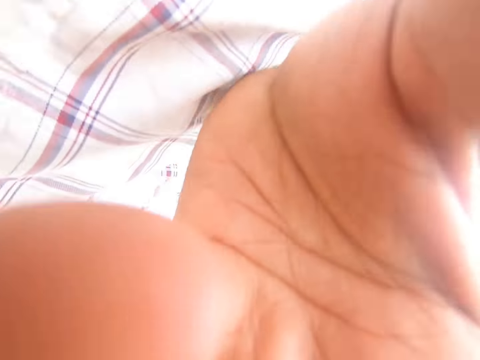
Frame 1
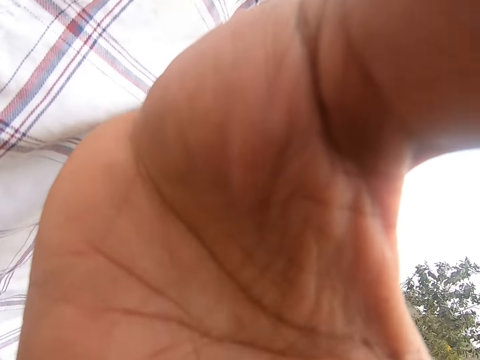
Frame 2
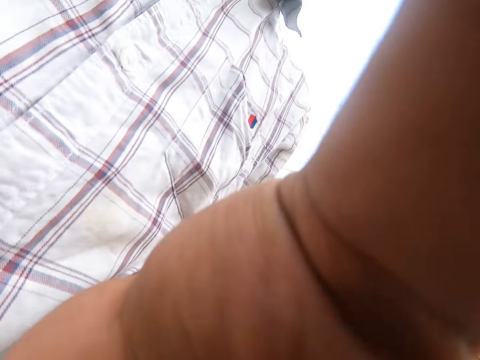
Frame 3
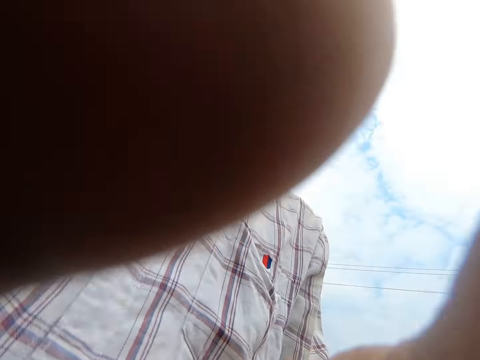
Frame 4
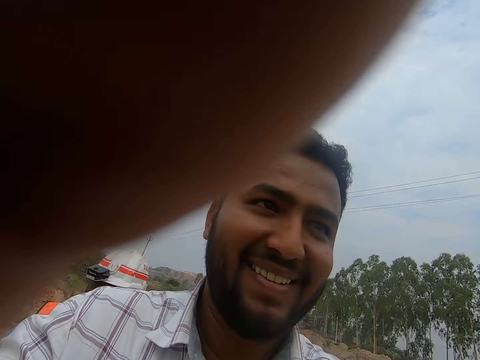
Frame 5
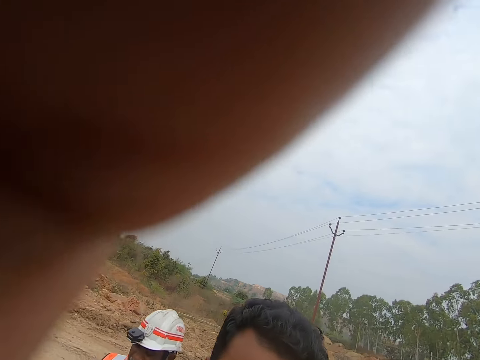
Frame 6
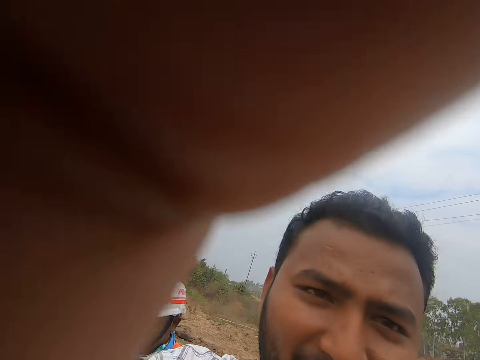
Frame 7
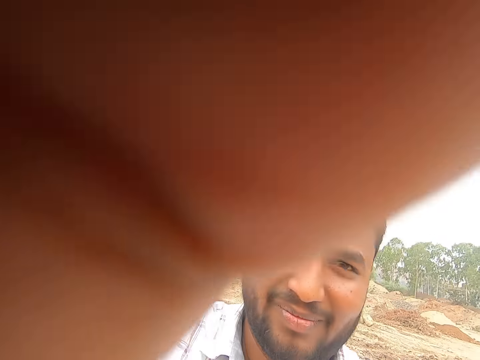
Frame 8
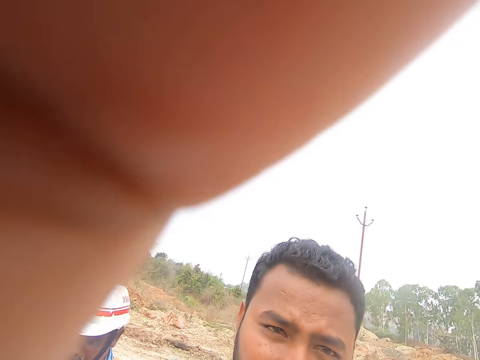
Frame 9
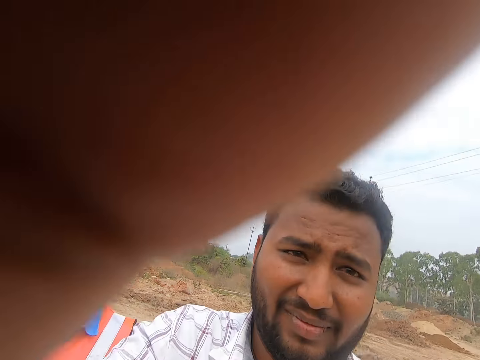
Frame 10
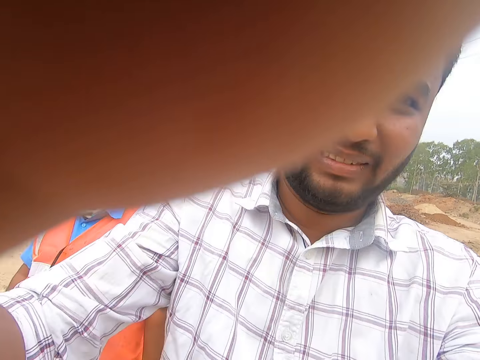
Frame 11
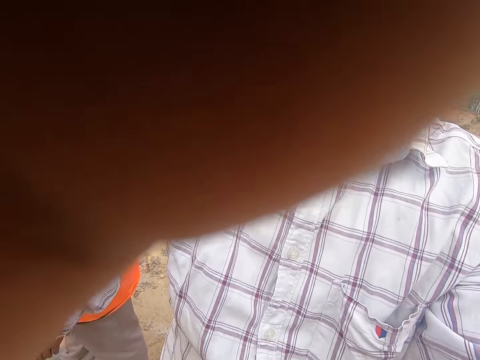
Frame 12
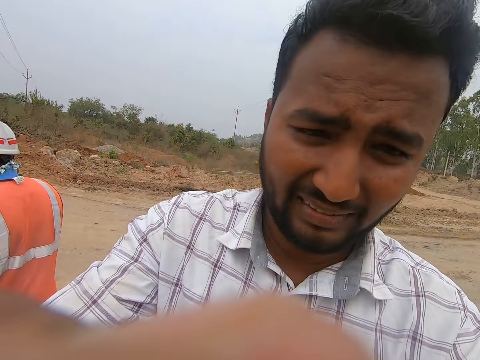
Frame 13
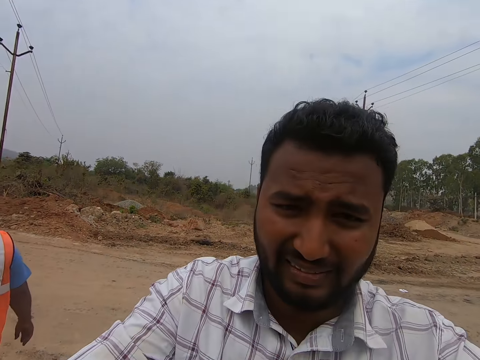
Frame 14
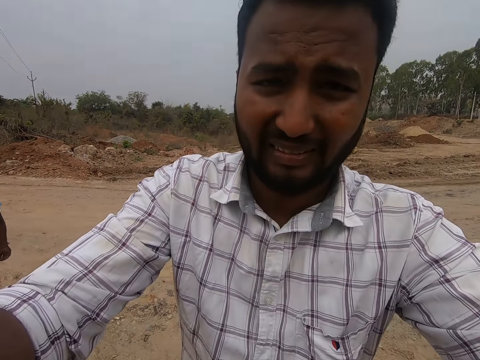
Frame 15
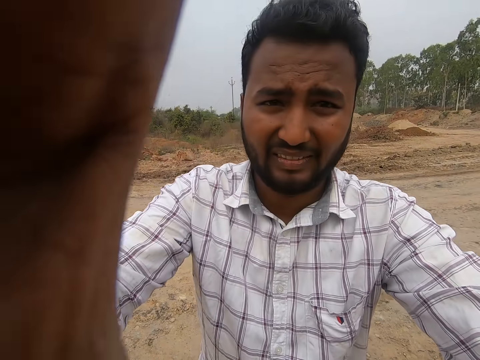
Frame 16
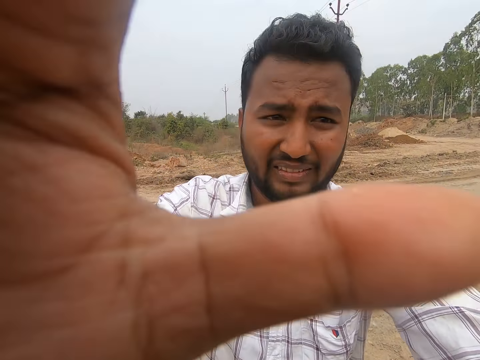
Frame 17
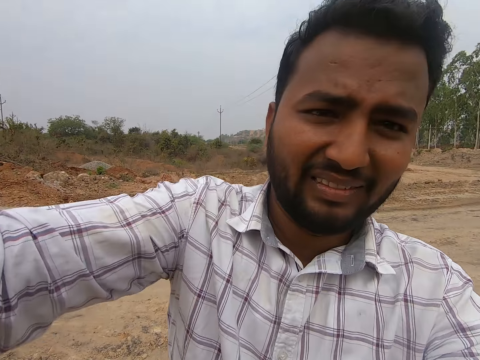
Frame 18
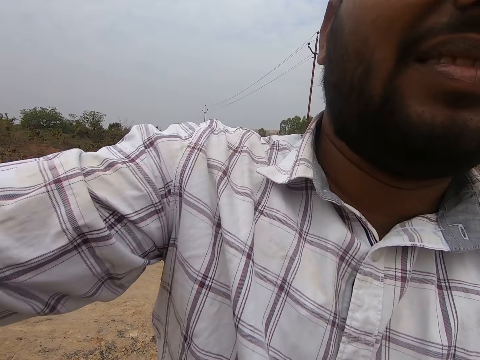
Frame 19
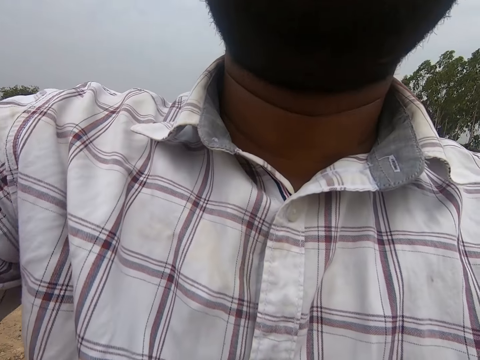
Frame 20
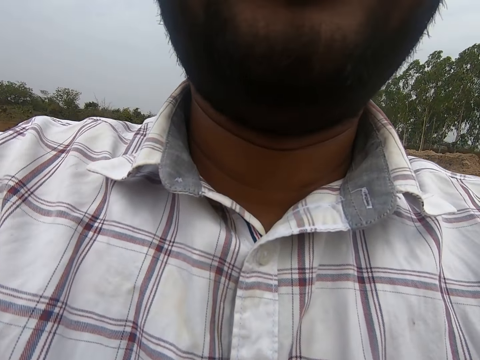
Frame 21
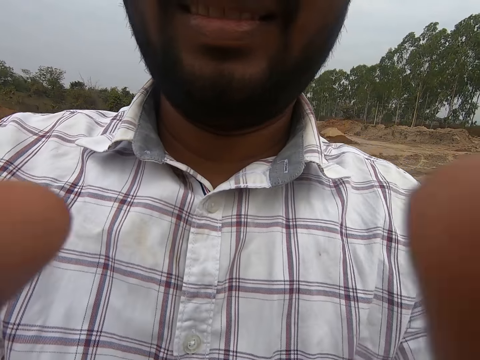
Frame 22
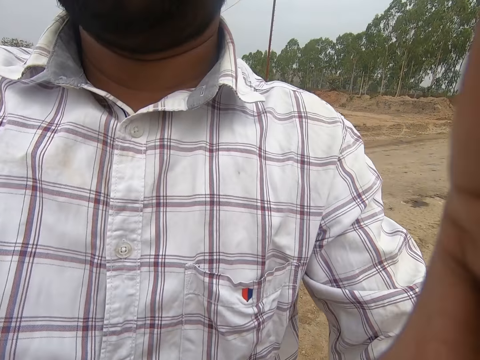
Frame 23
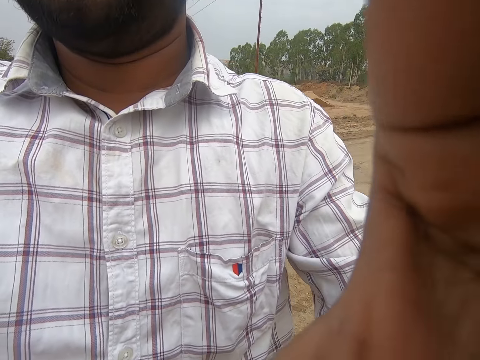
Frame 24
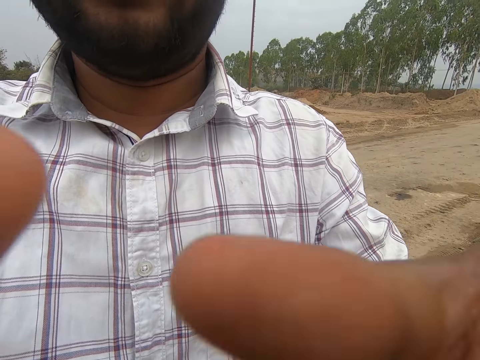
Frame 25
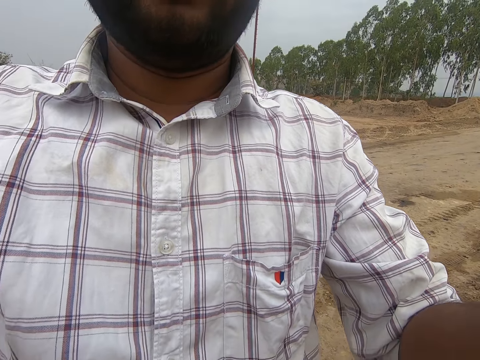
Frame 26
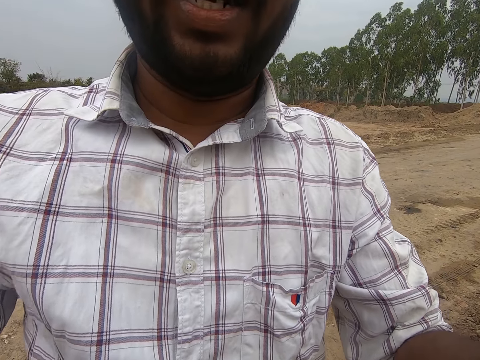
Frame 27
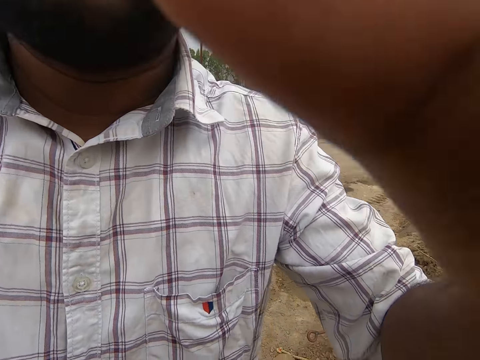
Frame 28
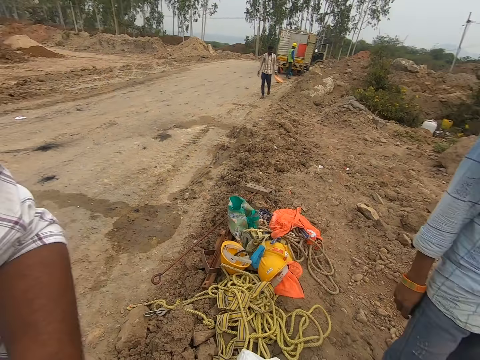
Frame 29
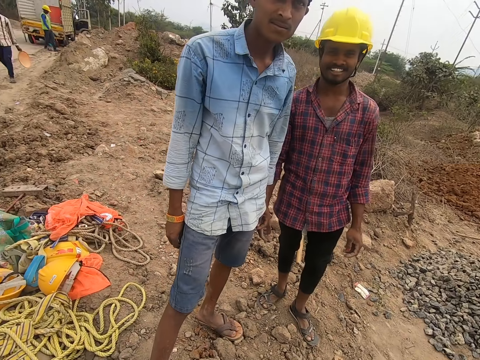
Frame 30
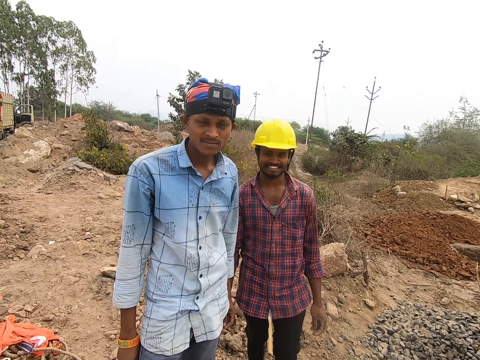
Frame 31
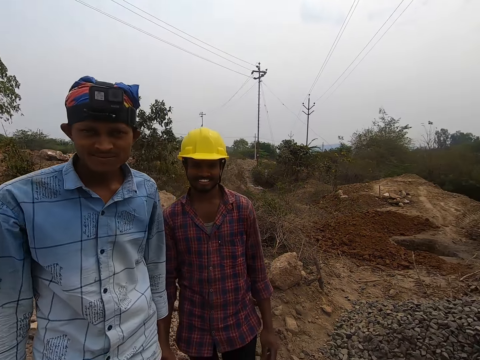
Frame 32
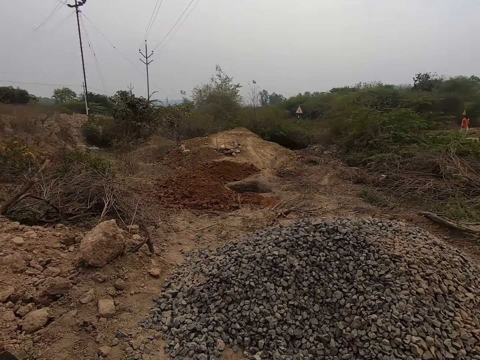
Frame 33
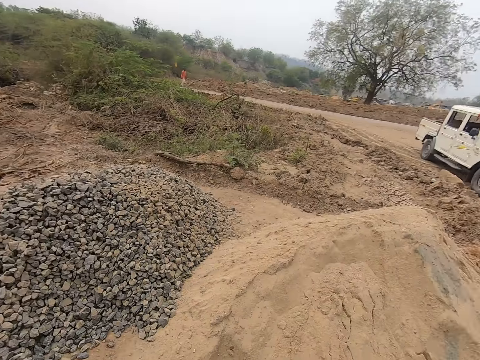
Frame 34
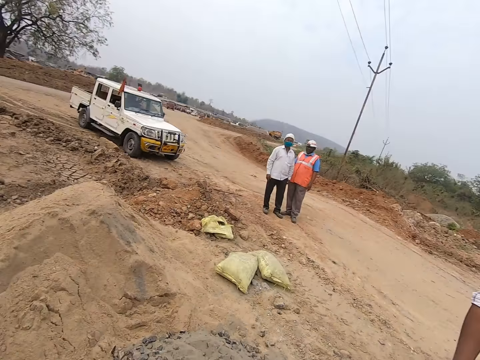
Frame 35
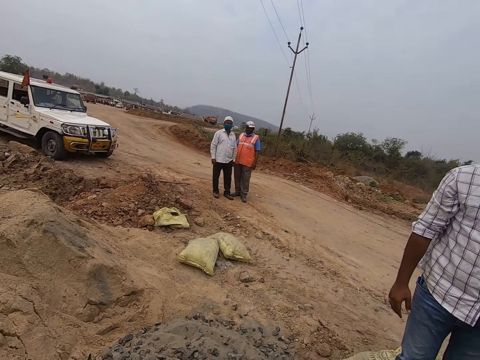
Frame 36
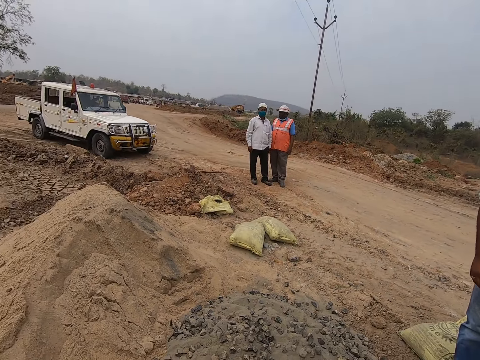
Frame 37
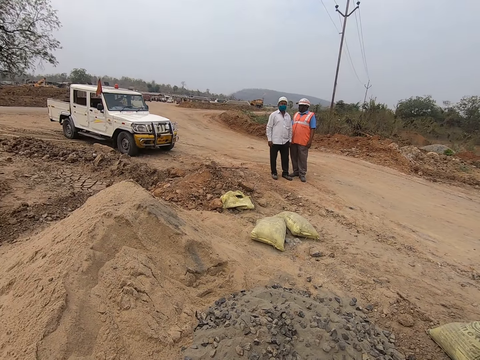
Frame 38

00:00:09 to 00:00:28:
A man adjusts the camera. The camera wearer wears the camera. They converse with the man. The man adjusts the camera wearer's camera. The man converses with the camera wearer. The camera wearer looks around the area. They turn around the area.

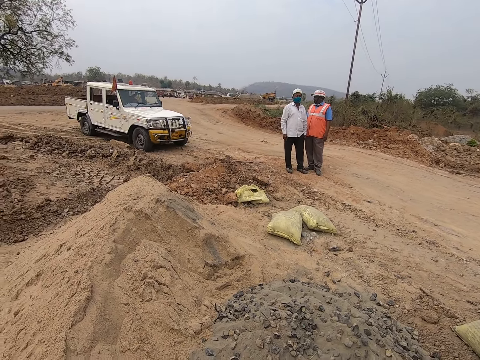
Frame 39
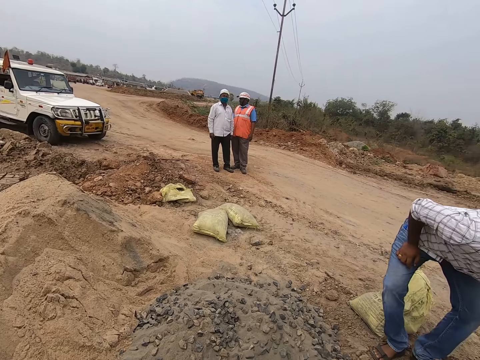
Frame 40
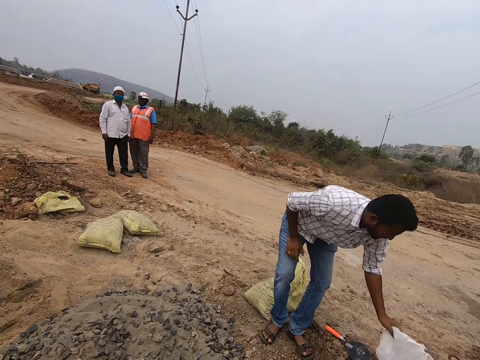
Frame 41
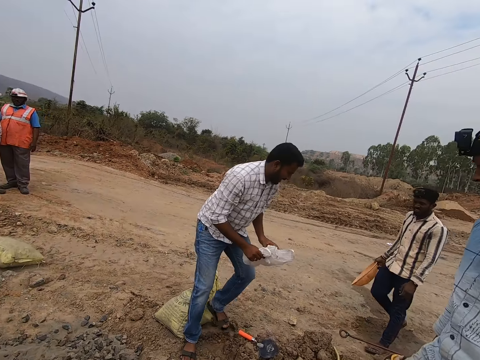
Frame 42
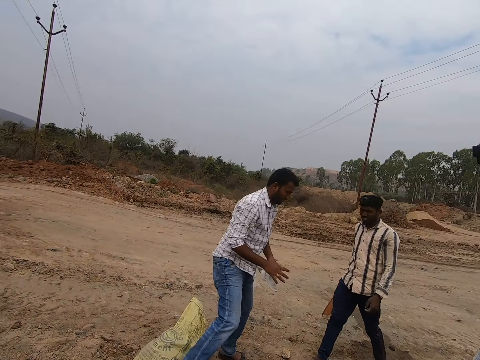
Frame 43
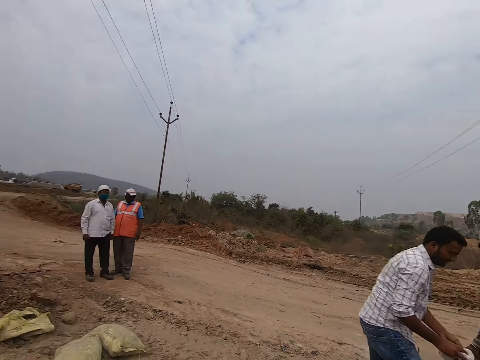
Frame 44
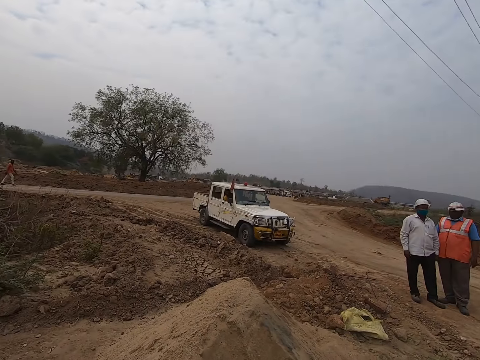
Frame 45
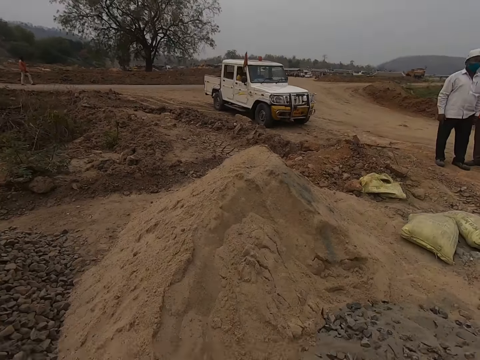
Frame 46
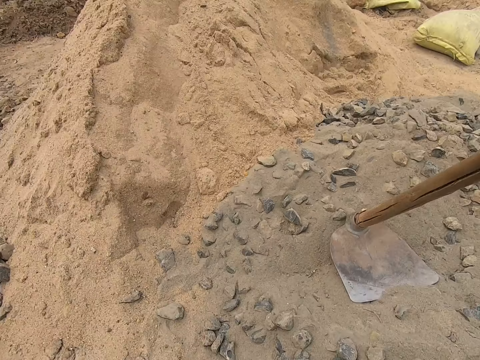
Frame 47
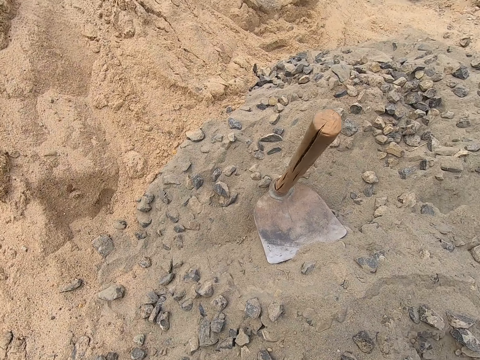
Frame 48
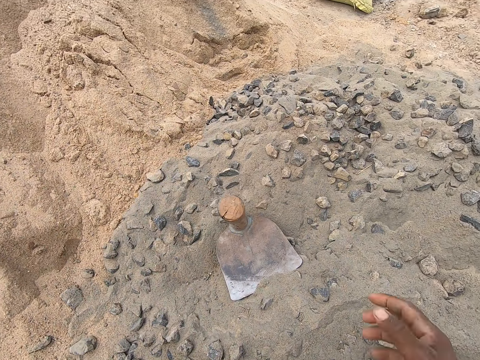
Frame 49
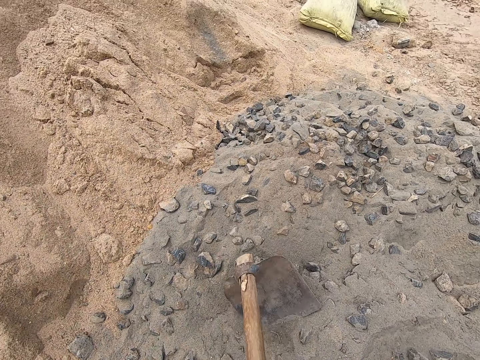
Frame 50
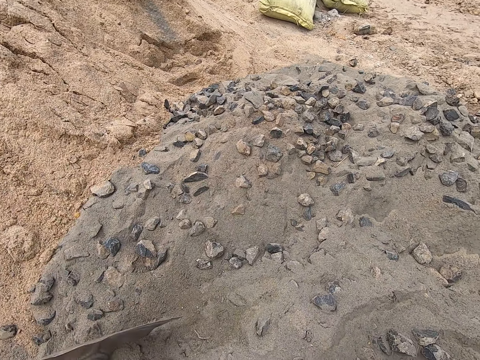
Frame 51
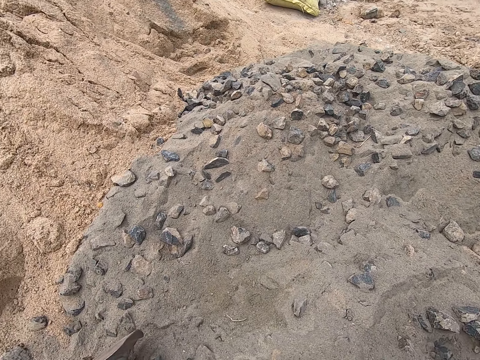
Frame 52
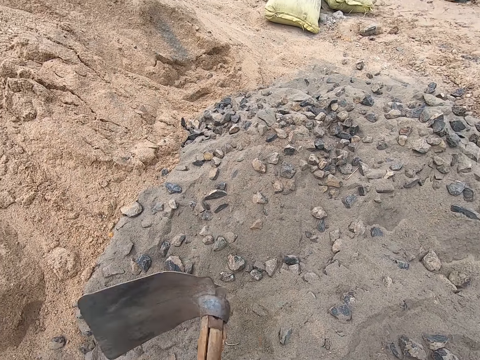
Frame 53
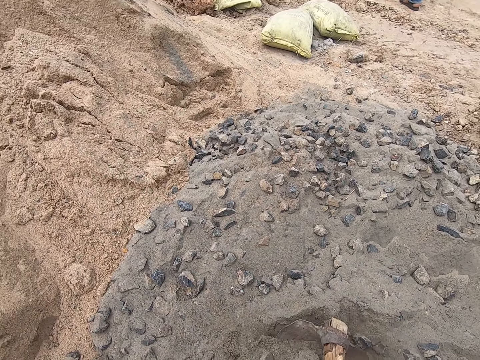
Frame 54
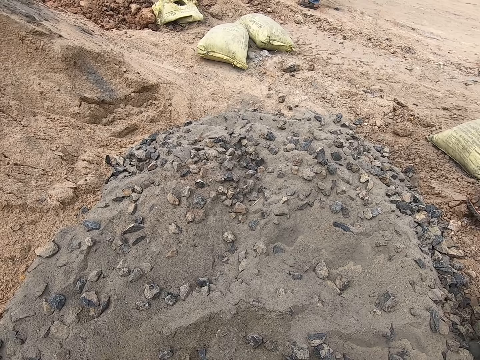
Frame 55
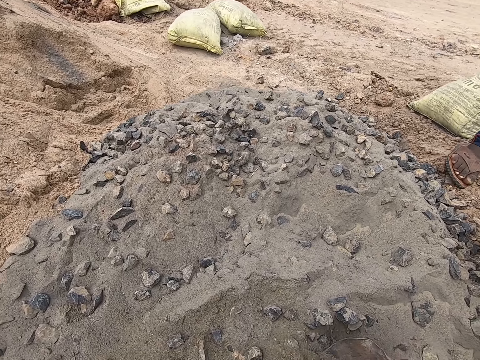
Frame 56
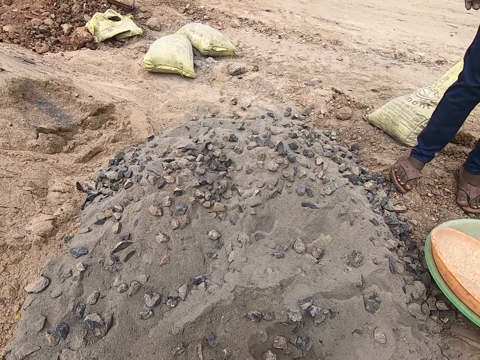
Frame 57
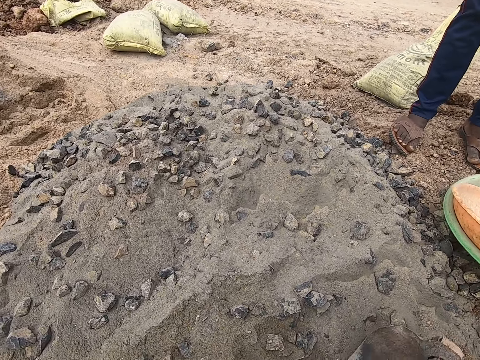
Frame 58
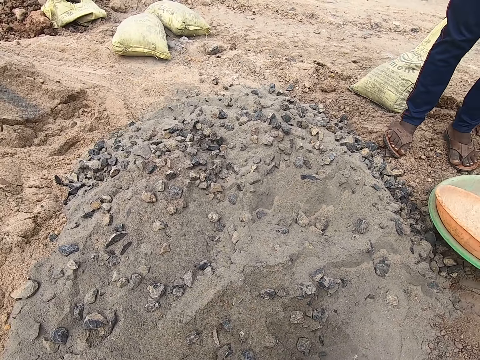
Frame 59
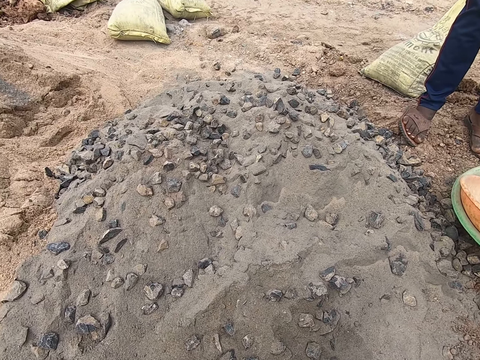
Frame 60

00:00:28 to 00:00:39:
The camera wearer picks up a hoe from the gravel. They place gravel in a tray with the hoe. They dig the sand with the hoe.
